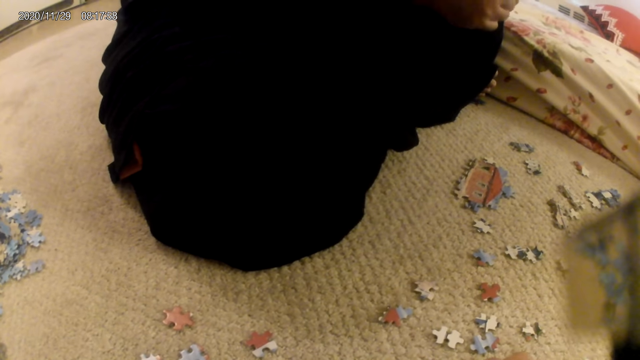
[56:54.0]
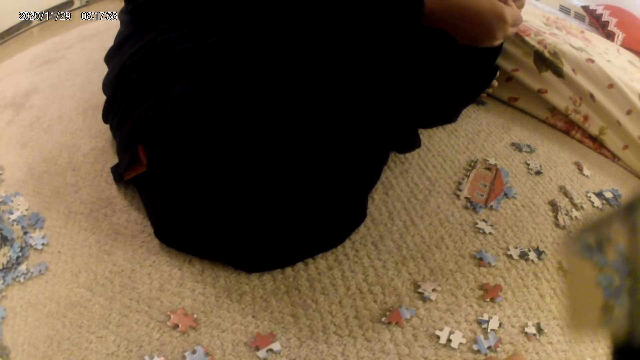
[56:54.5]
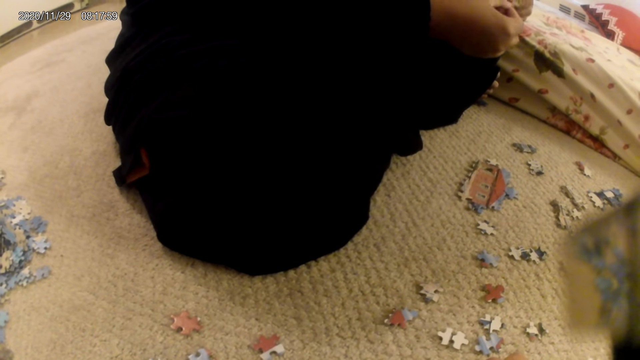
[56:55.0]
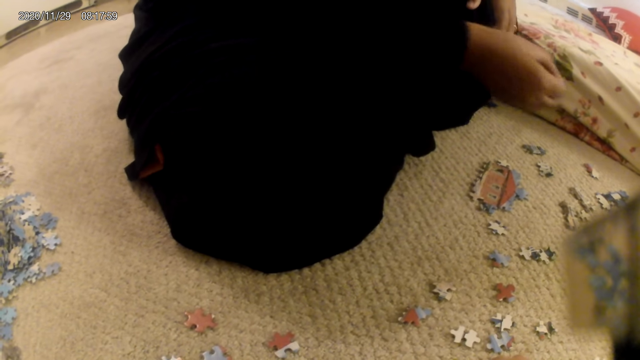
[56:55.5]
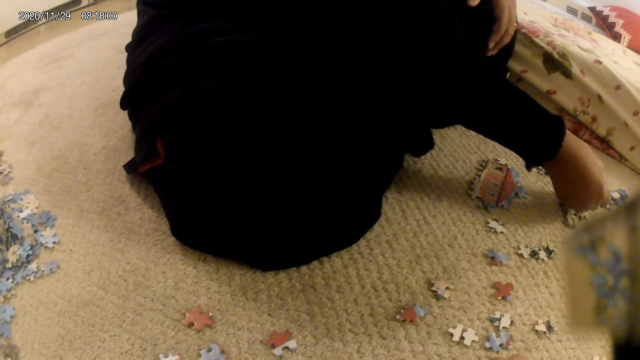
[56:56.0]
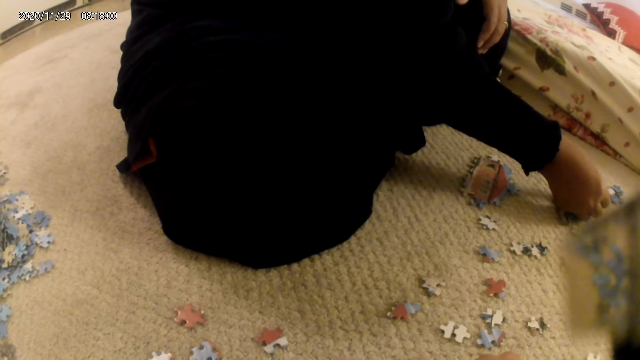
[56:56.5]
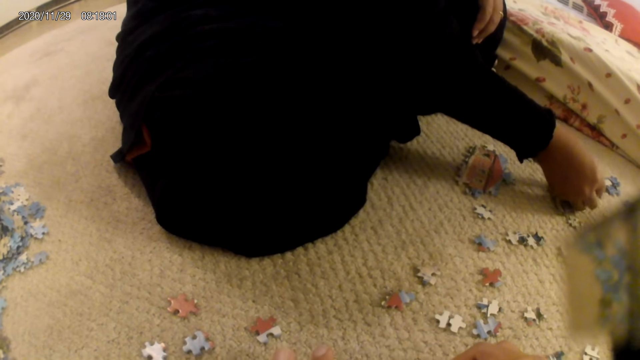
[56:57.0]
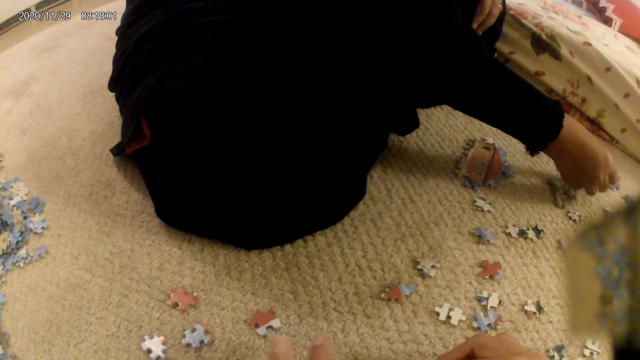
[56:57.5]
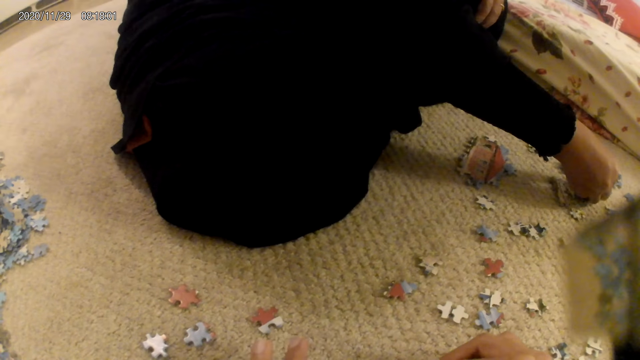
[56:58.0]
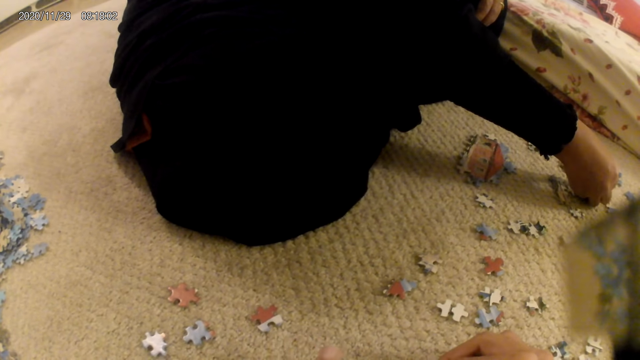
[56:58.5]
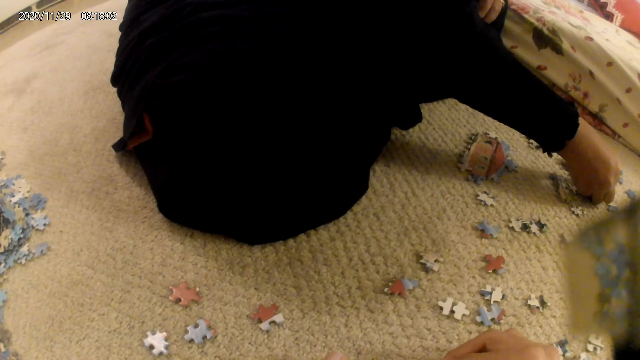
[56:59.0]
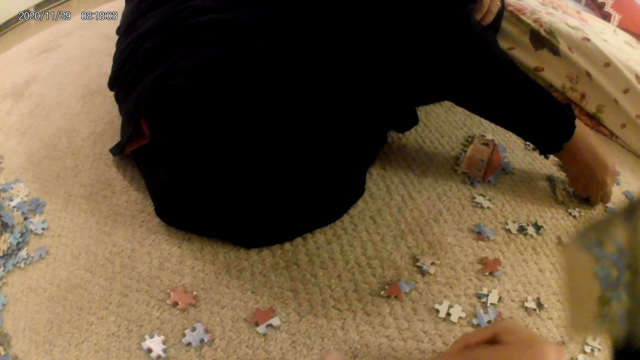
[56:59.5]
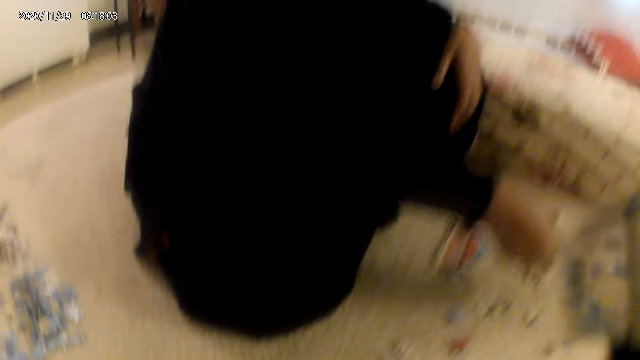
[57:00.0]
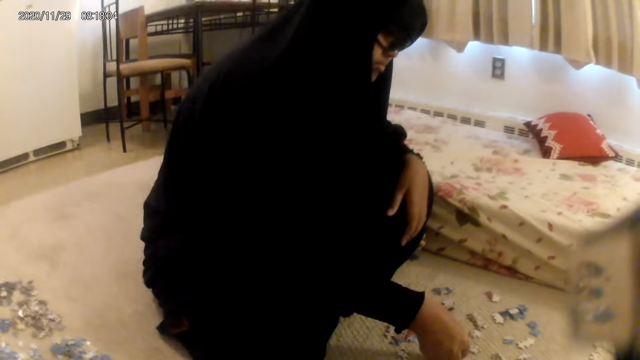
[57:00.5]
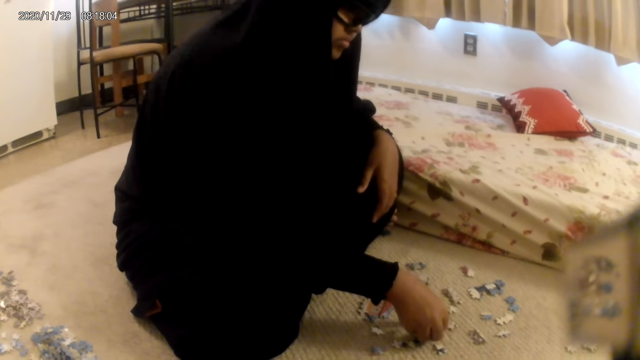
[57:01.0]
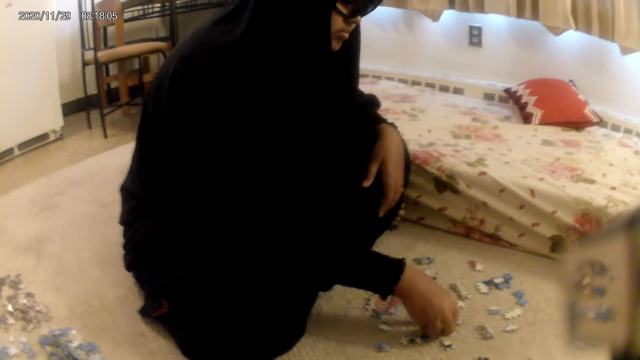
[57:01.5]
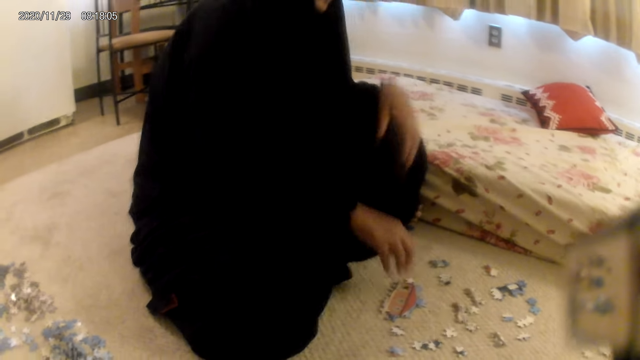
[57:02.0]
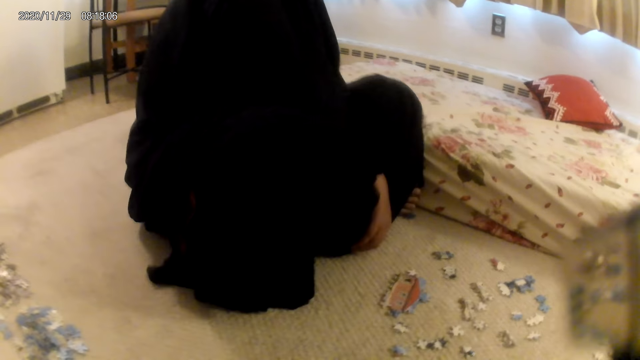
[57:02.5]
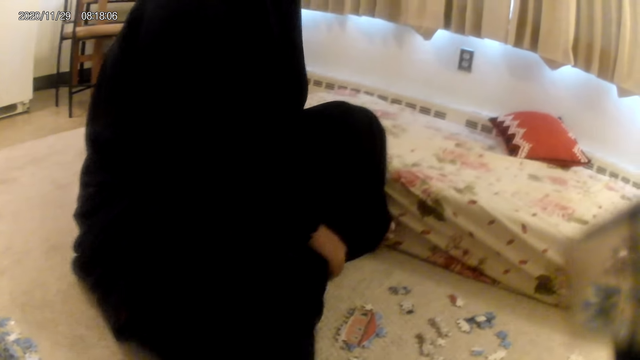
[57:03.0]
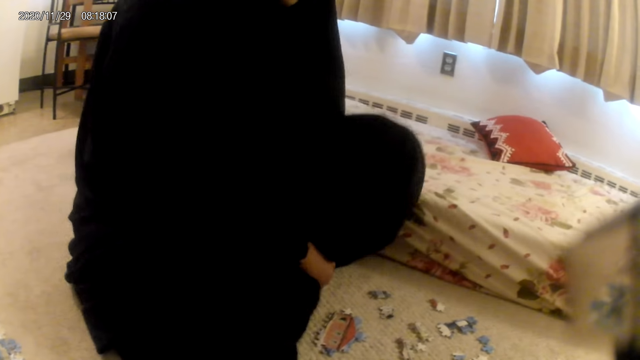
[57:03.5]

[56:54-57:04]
A lady fits the puzzle piece in the puzzle structure. The camera wearer stares at the puzzle pieces on the floor. The lady places the puzzle piece on the floor and adjusts the sitting position.

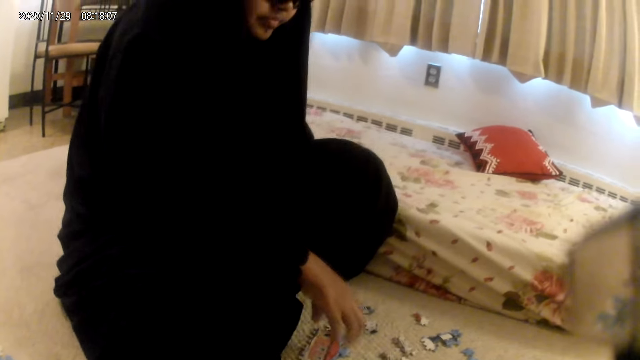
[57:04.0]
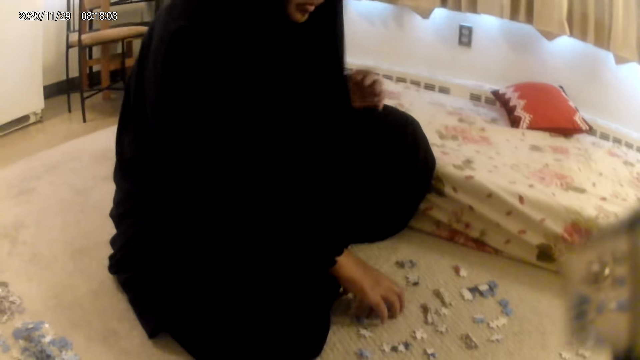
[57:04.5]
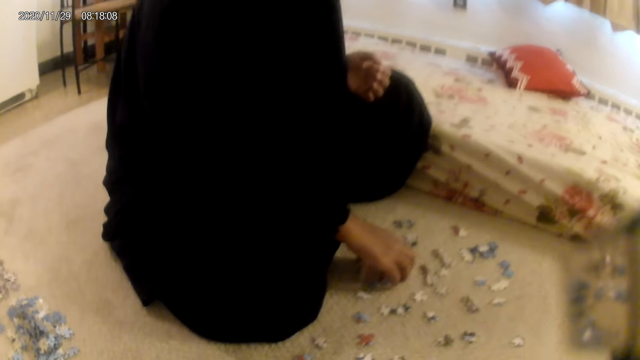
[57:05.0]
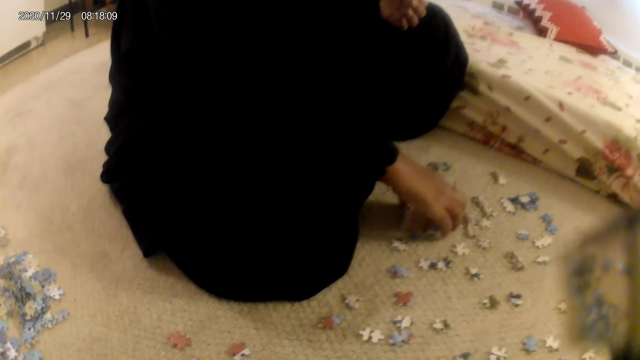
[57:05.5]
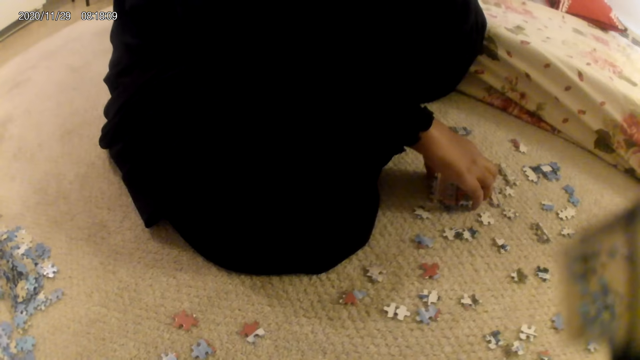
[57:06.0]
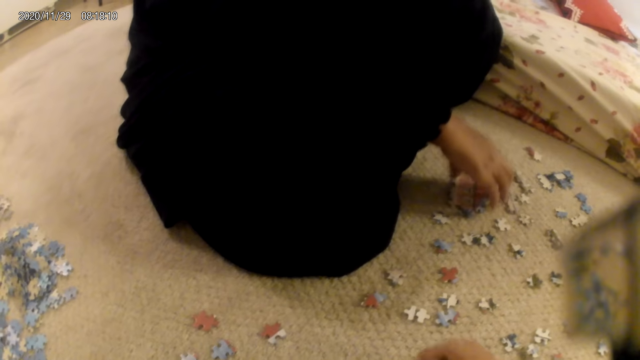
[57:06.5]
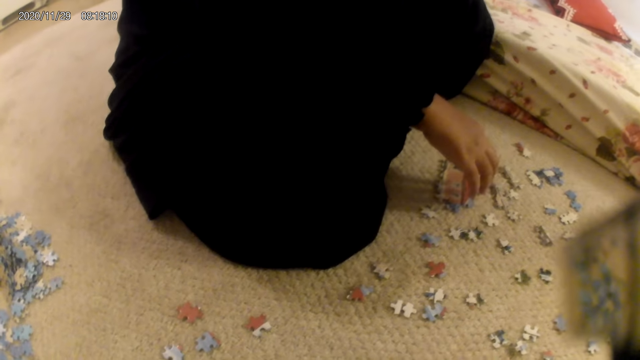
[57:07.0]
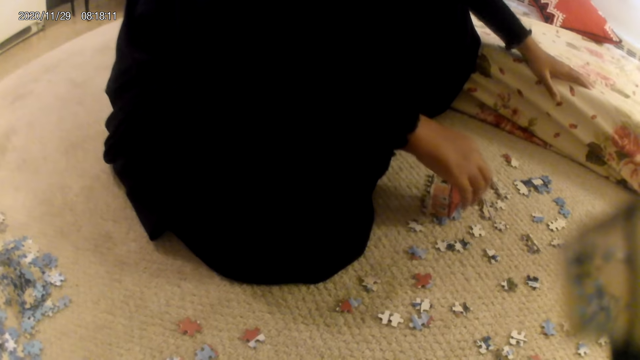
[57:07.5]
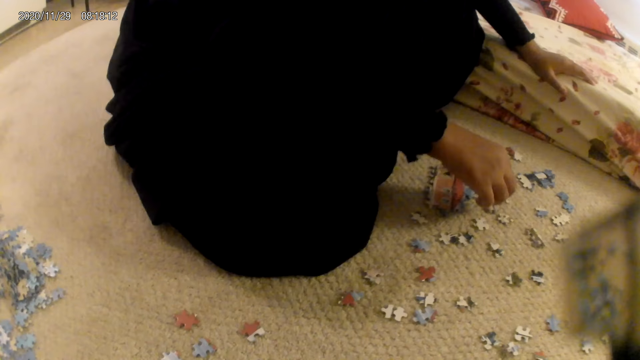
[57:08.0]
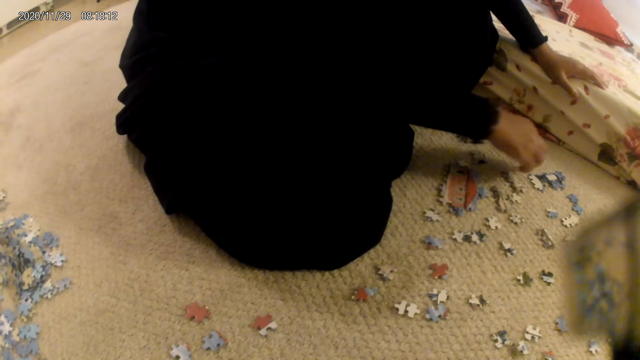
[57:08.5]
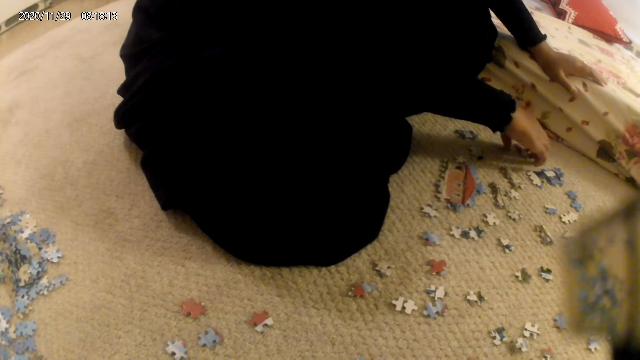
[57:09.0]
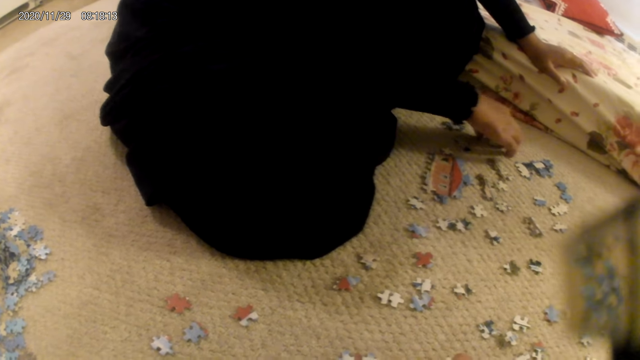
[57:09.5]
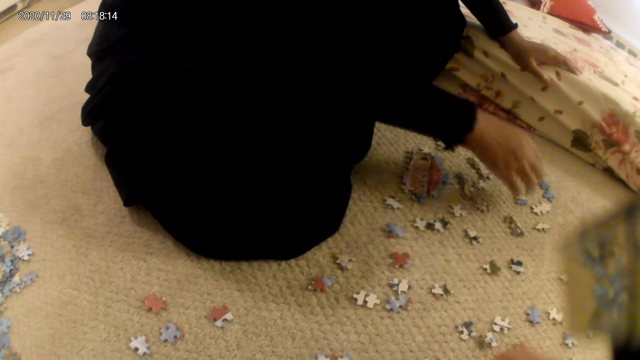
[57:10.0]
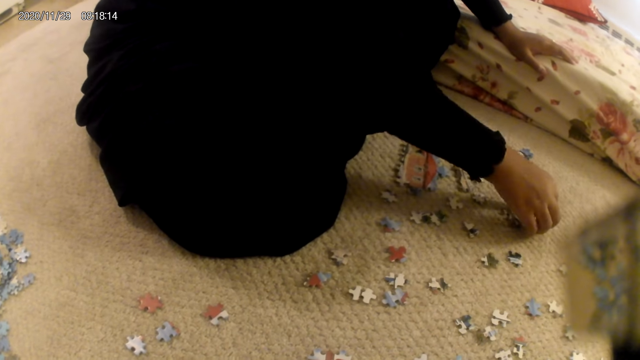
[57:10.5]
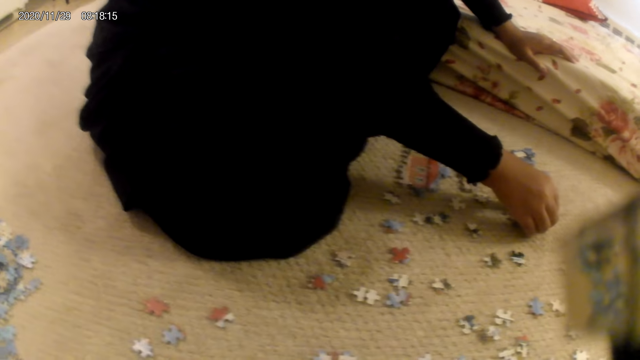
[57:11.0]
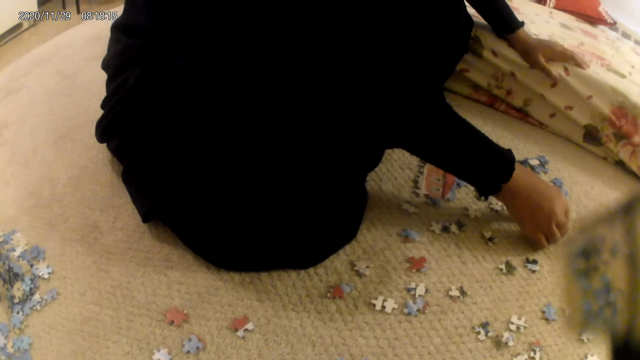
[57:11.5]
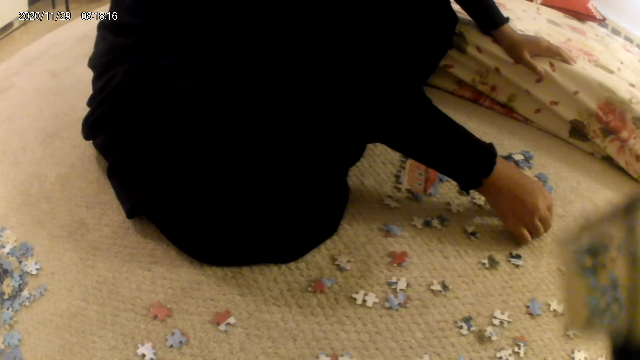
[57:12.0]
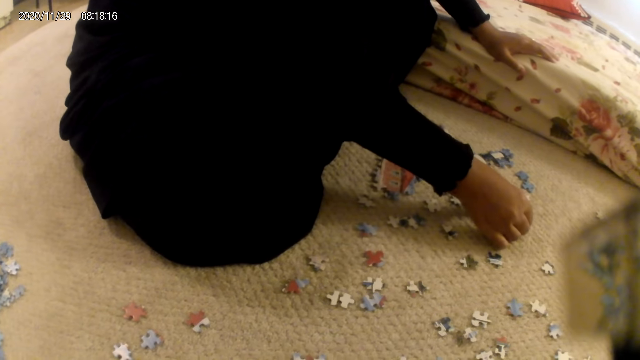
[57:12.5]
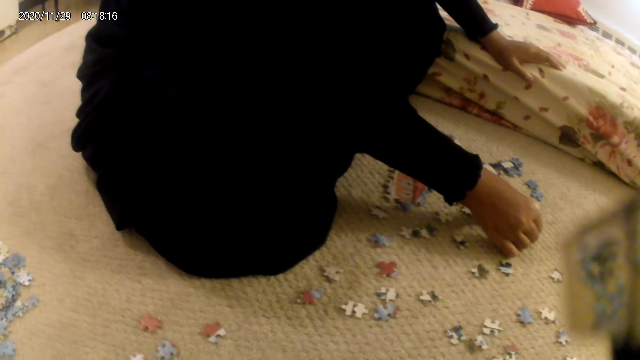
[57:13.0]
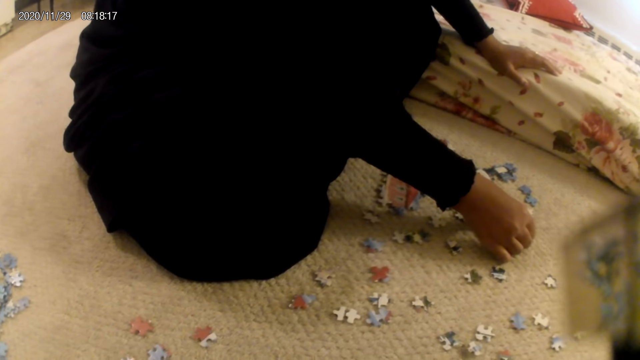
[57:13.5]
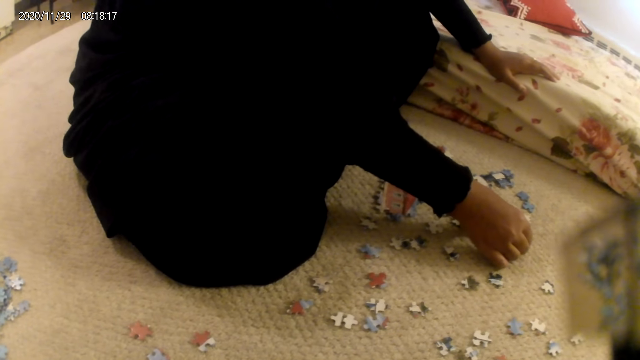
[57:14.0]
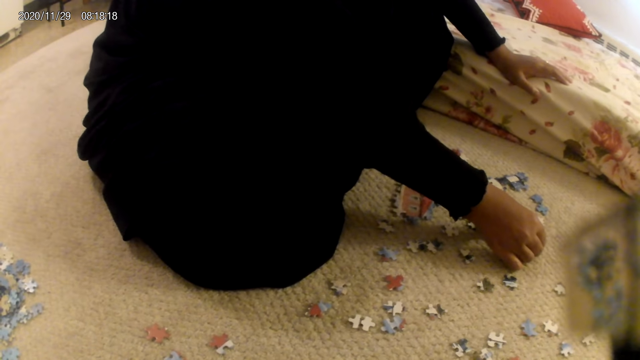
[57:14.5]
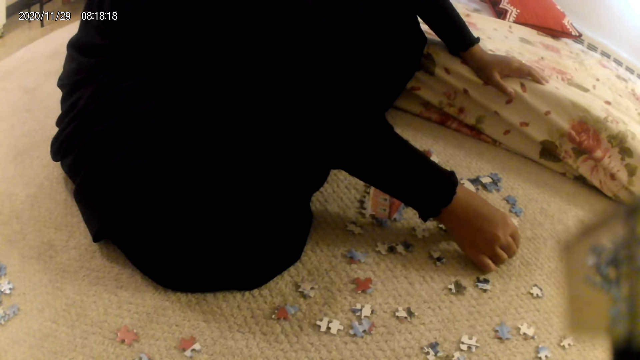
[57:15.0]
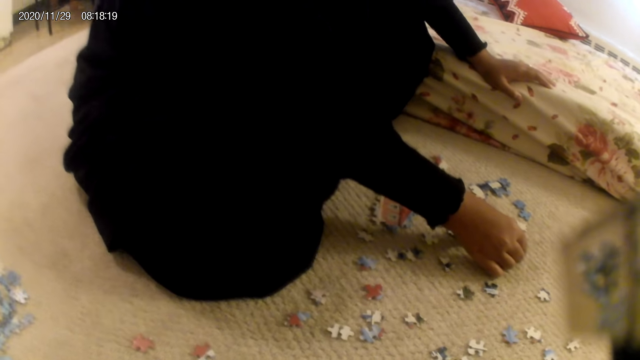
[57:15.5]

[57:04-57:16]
A lady moves the puzzle structure on the floor, stares at the puzzle pieces on the floor, places a hand on the mattress, moves the puzzle structure on the floor, holds a puzzle piece, grabs the puzzle, and stares at the puzzle piece.
